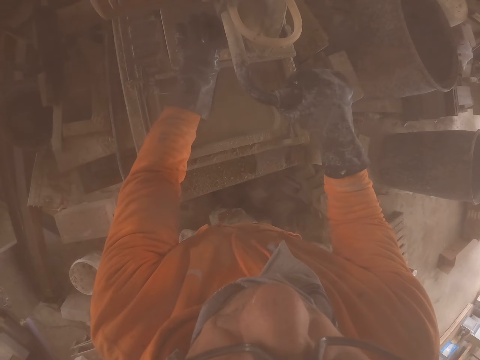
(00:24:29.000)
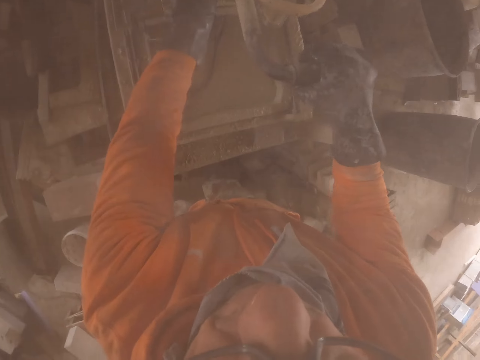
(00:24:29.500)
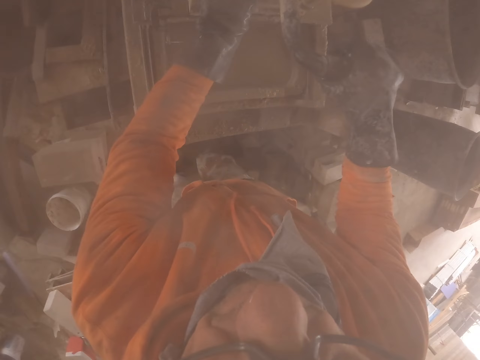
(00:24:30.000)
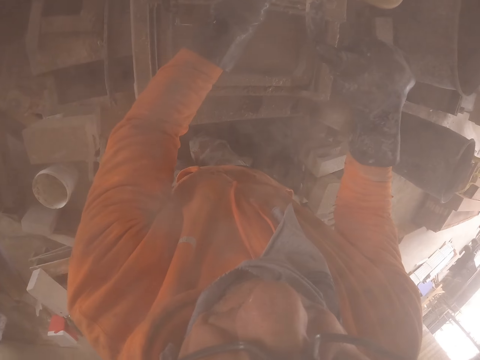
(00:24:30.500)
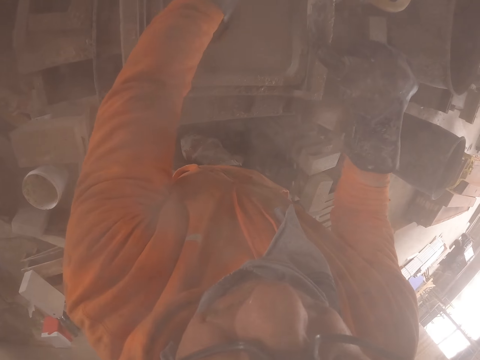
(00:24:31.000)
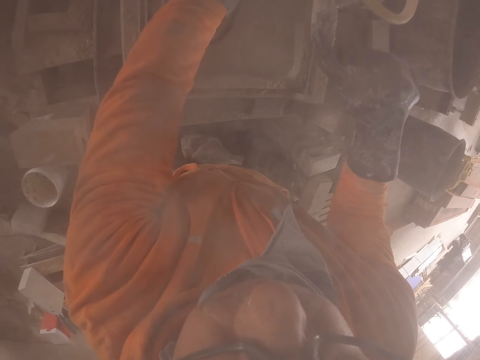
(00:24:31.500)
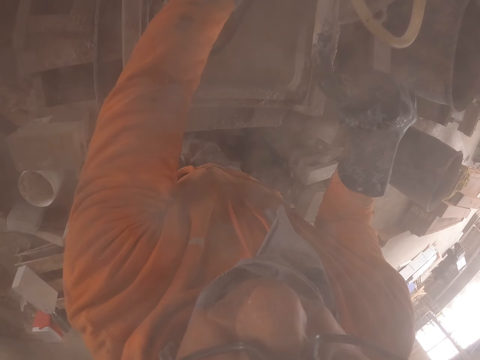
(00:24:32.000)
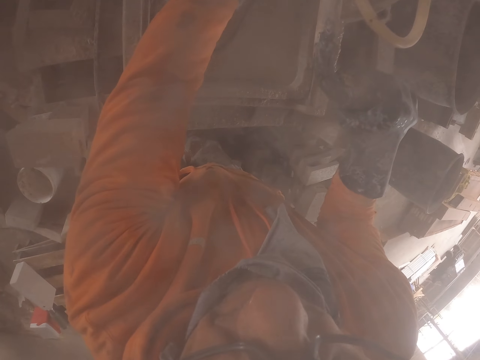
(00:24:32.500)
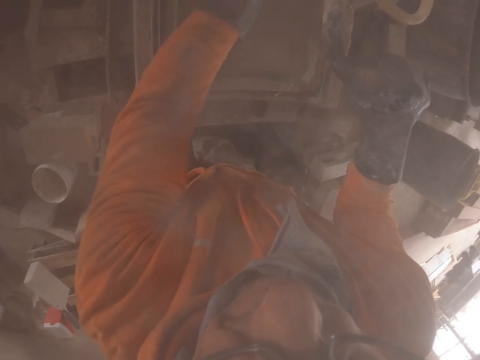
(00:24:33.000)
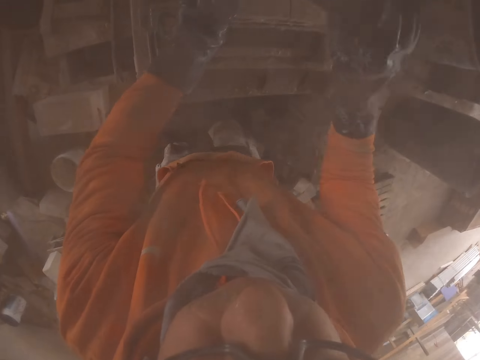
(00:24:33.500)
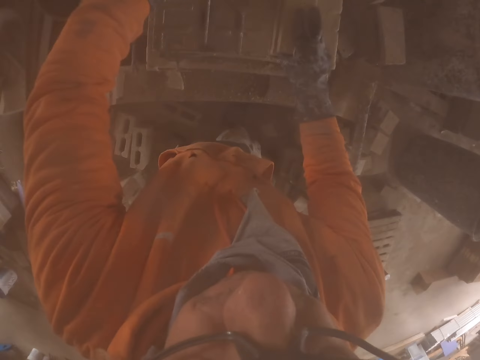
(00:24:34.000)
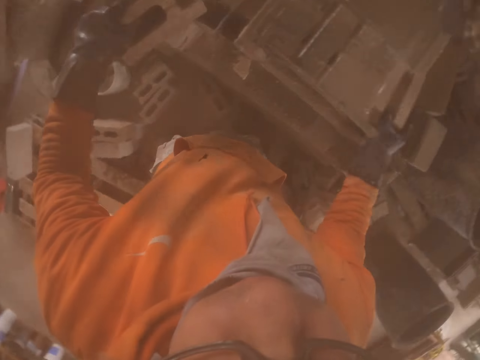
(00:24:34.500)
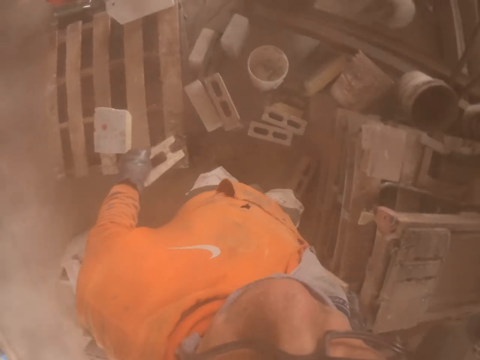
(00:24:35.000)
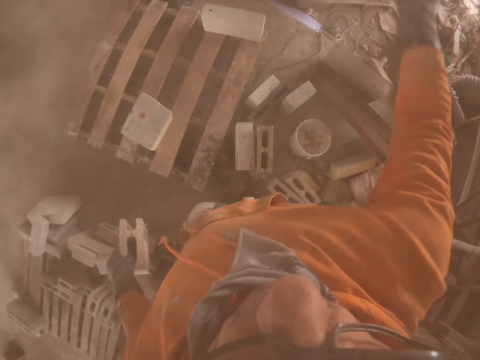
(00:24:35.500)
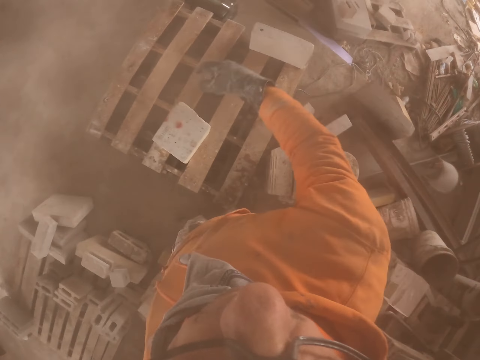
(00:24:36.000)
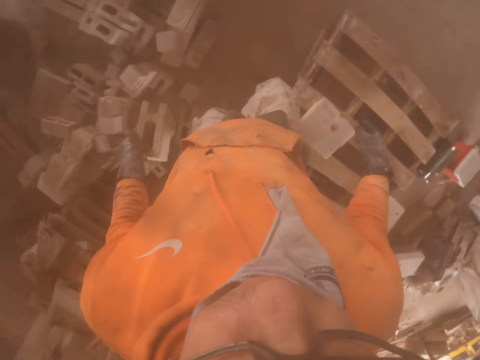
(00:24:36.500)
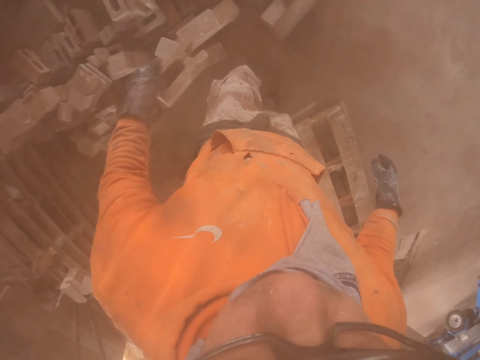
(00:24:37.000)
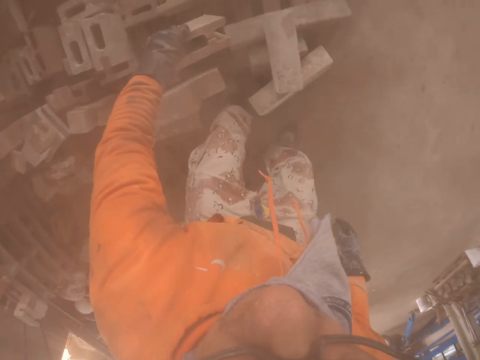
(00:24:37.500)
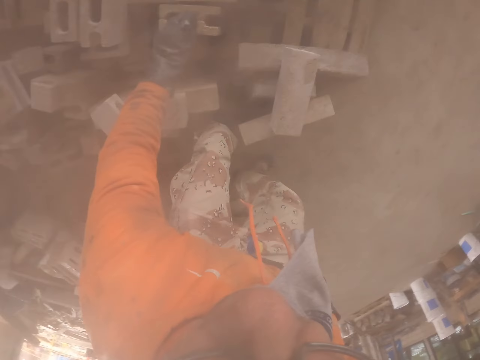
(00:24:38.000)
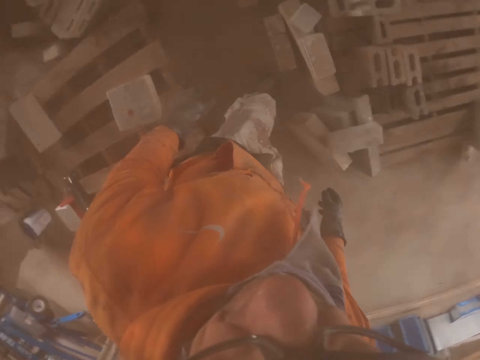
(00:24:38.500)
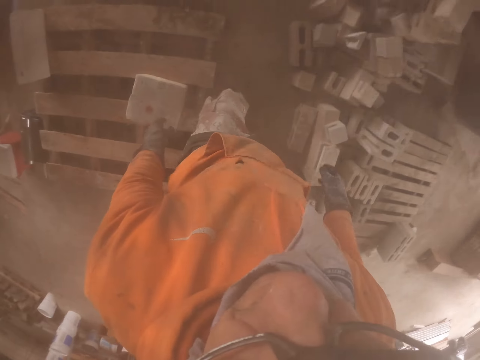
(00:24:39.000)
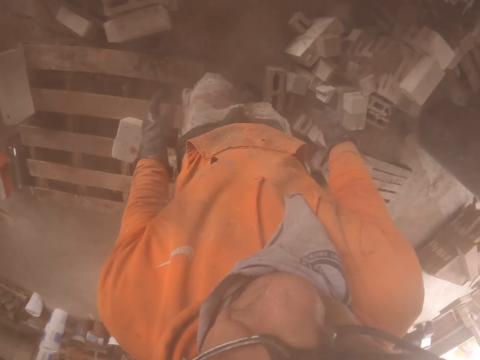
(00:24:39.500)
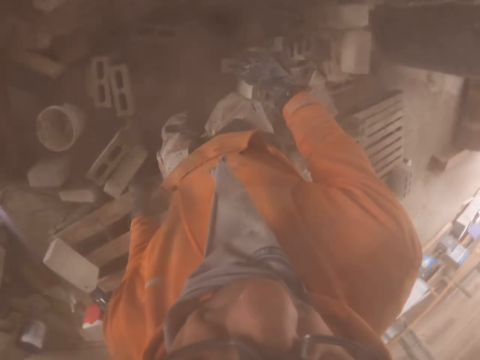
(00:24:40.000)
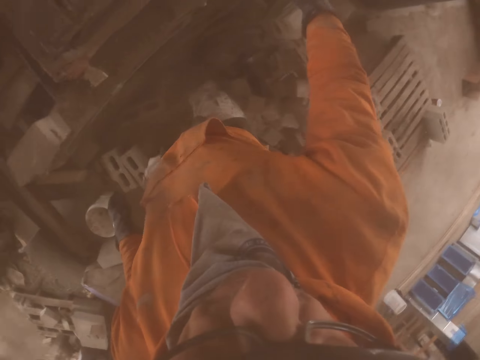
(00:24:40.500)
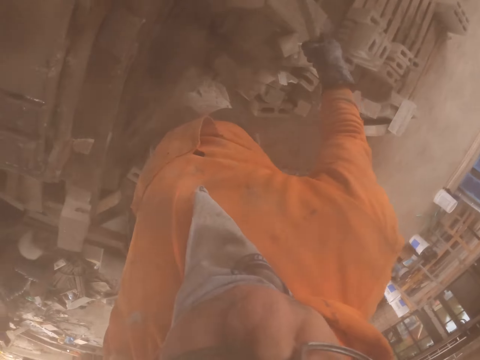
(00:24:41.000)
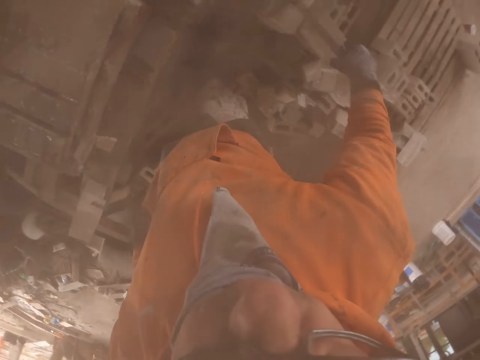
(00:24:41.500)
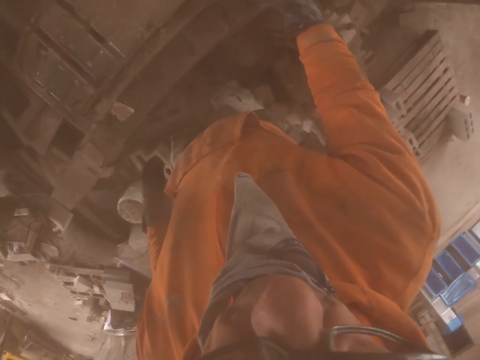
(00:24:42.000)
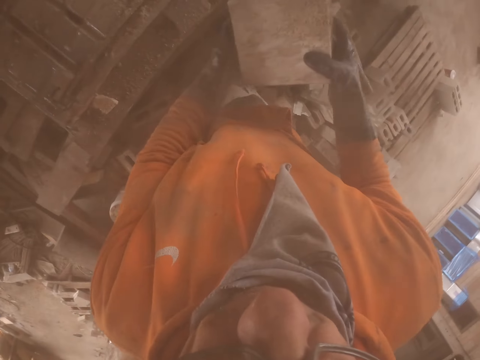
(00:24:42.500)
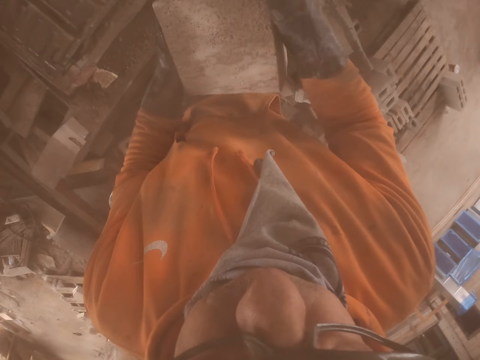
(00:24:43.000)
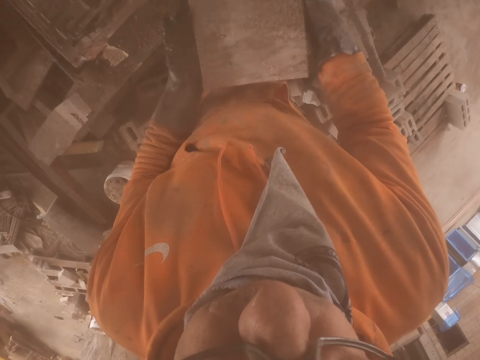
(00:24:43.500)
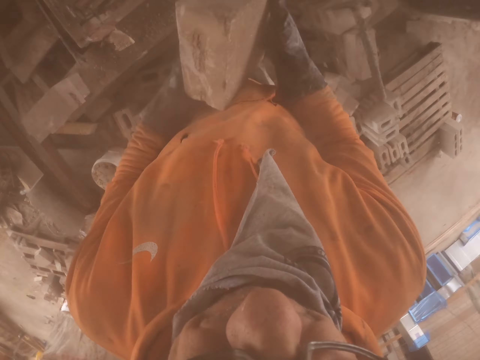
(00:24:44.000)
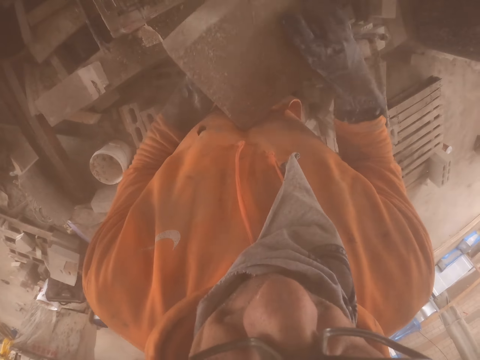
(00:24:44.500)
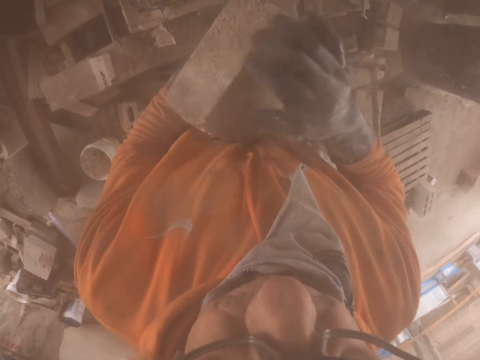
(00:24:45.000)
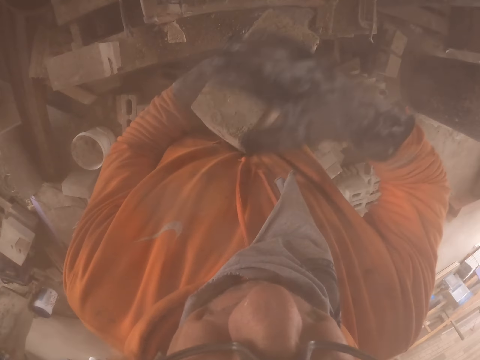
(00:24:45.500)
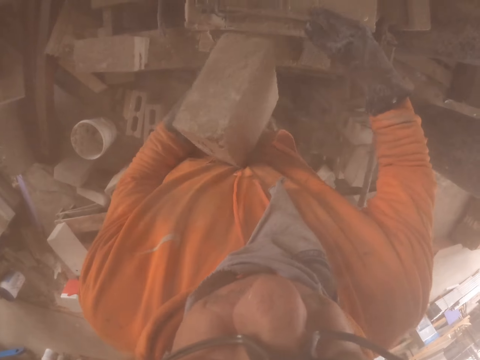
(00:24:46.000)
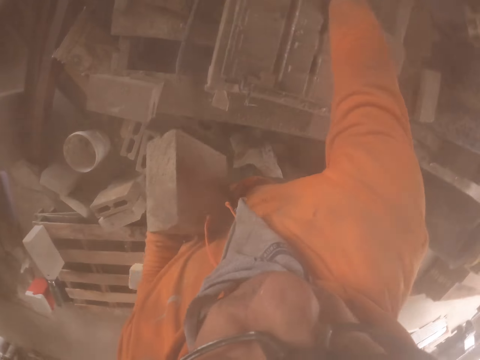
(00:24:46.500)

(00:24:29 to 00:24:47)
The camera wearer throws the brick. They put the brick on a pallet. They walk around. They pick up a chisel. They take the brick. They rub the brick.

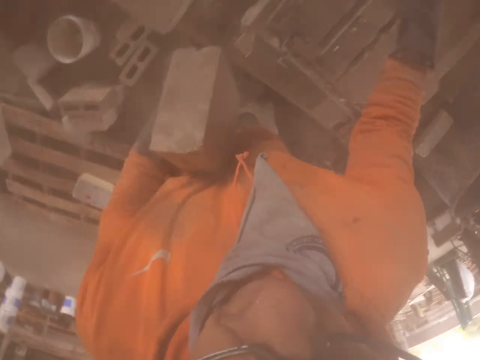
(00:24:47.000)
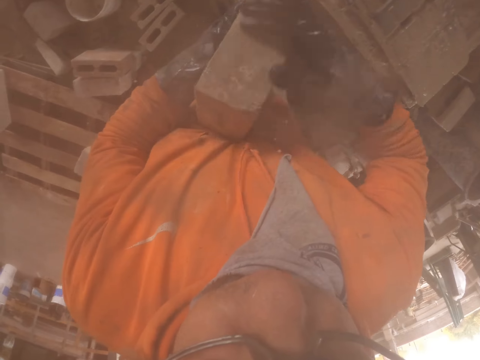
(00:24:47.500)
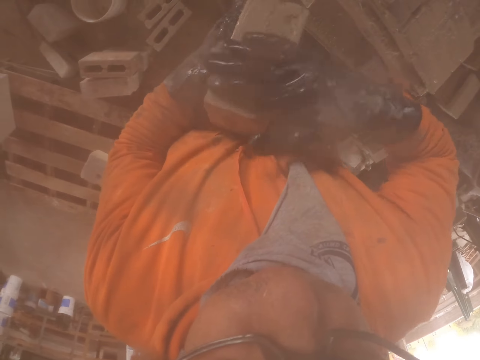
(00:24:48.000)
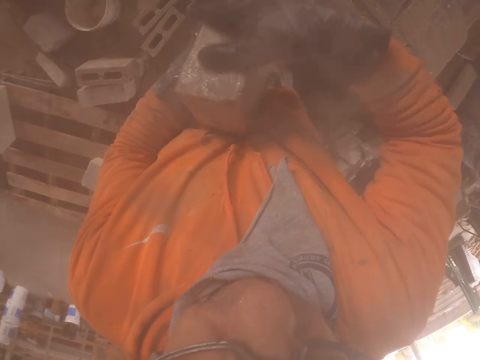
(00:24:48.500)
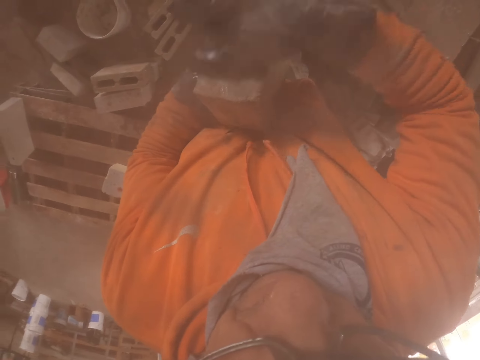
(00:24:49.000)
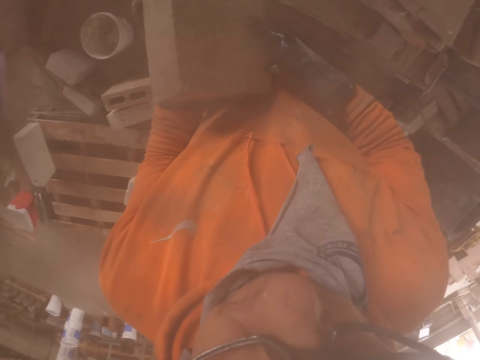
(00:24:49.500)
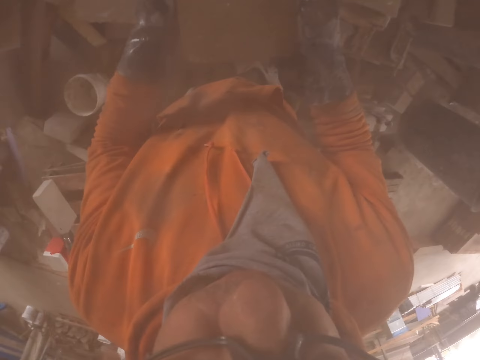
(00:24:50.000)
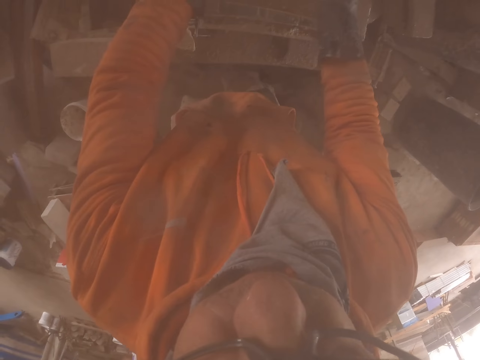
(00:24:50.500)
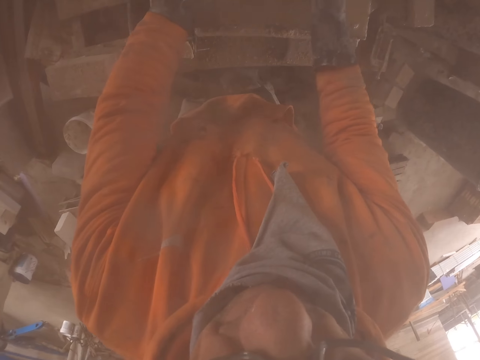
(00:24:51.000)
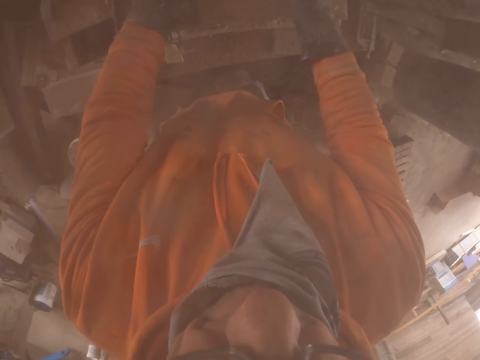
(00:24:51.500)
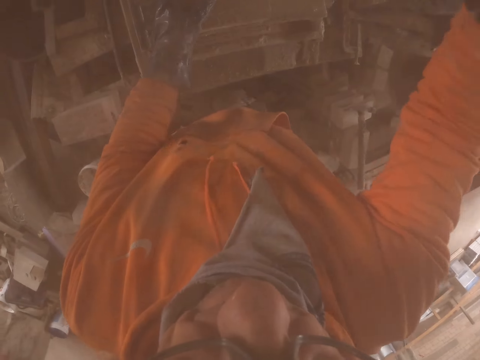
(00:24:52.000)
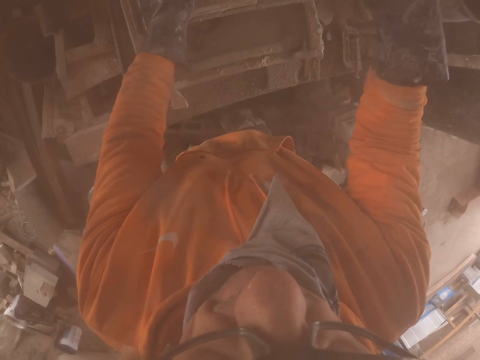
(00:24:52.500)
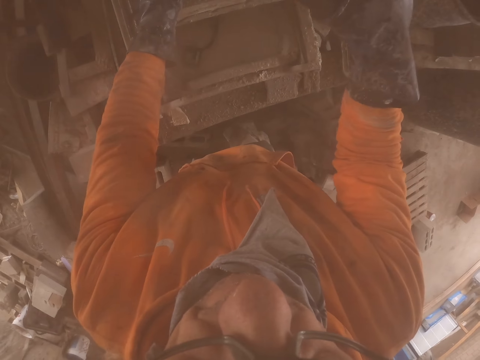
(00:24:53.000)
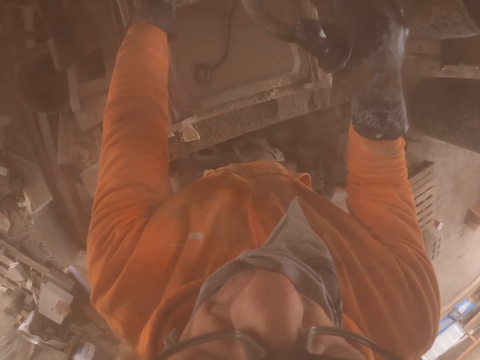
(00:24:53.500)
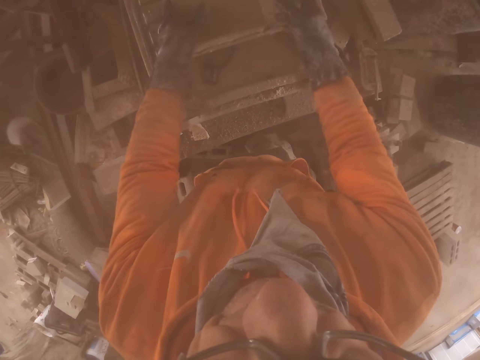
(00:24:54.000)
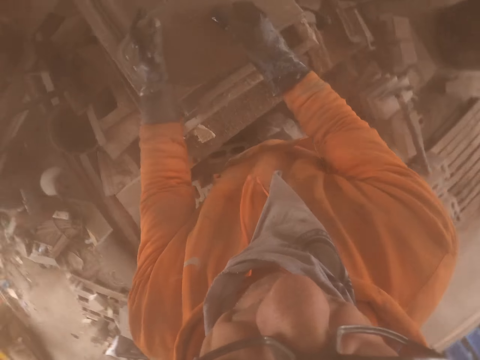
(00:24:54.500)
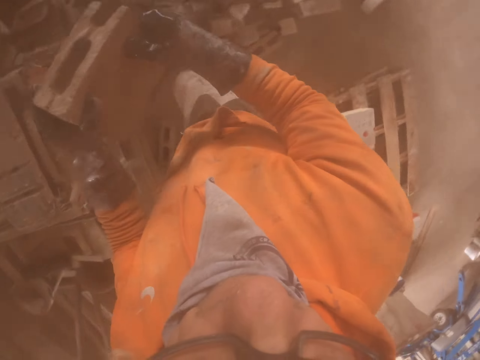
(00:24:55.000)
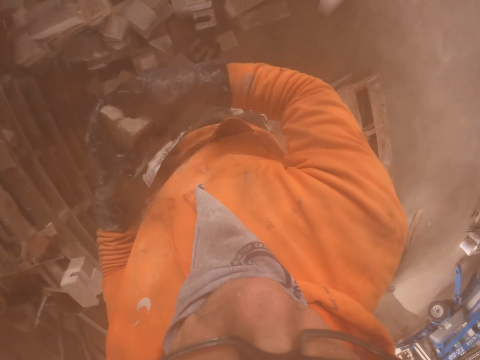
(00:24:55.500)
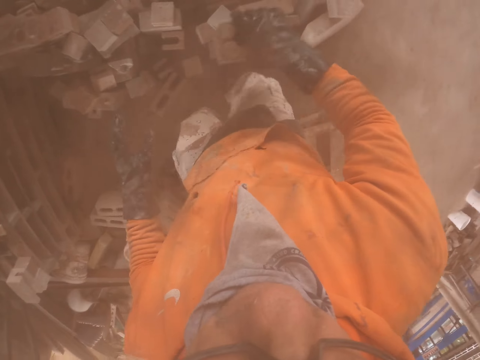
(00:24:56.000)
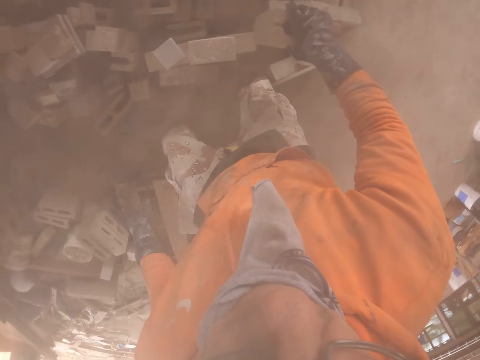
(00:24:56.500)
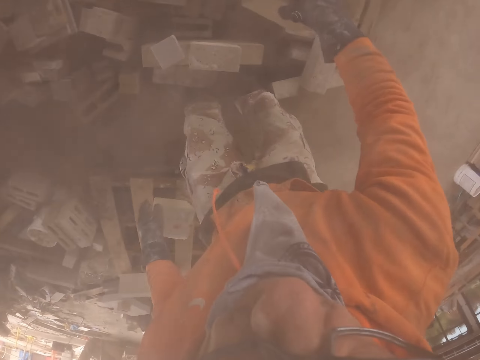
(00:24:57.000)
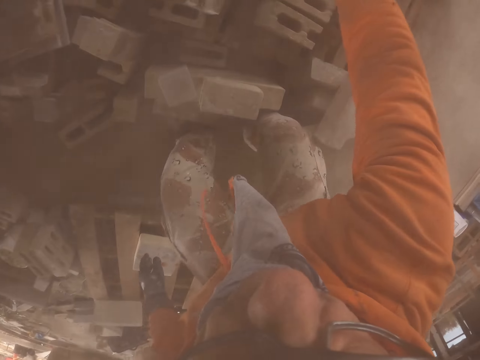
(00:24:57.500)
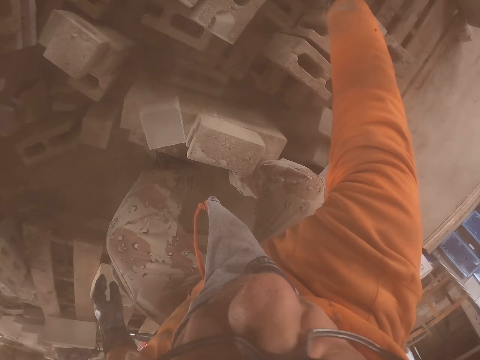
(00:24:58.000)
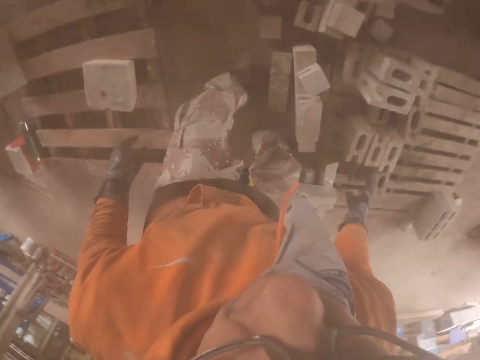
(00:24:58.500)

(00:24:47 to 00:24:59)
The camera wearer puts cement paste on the brick. They put the brick in the brick cutting machine. They cut the brick with the cutting machine. They put the cut brick aside.
